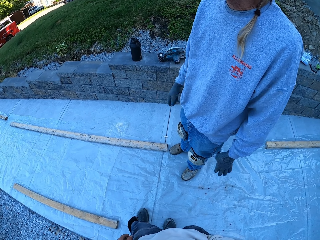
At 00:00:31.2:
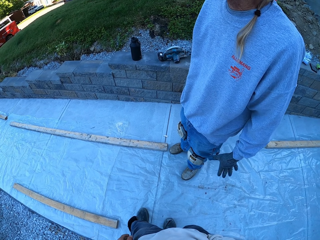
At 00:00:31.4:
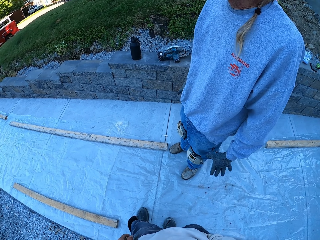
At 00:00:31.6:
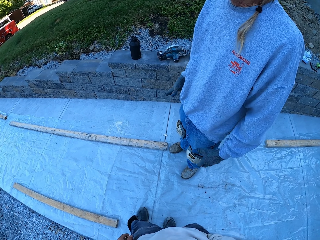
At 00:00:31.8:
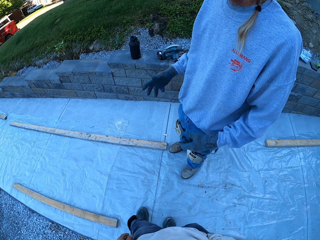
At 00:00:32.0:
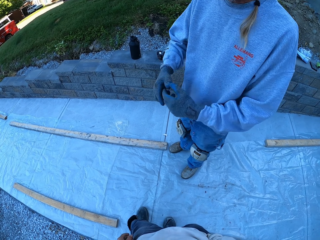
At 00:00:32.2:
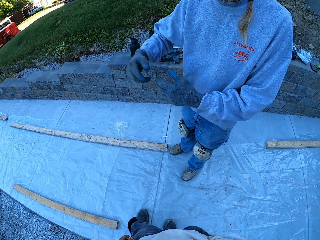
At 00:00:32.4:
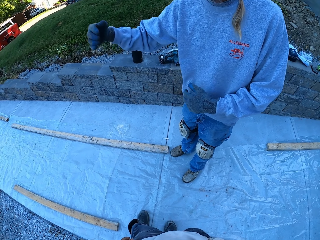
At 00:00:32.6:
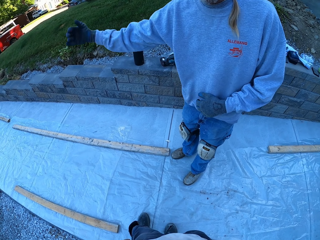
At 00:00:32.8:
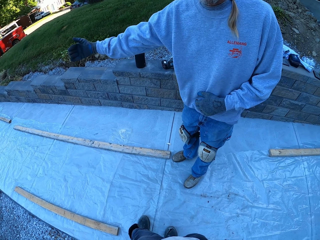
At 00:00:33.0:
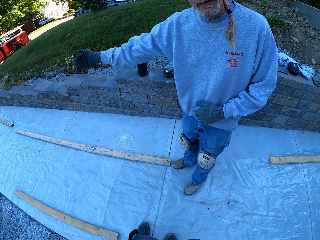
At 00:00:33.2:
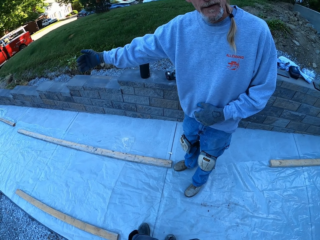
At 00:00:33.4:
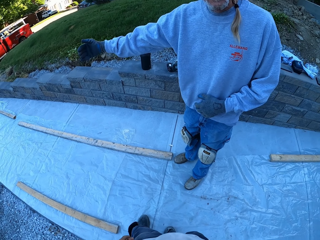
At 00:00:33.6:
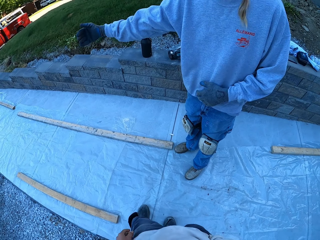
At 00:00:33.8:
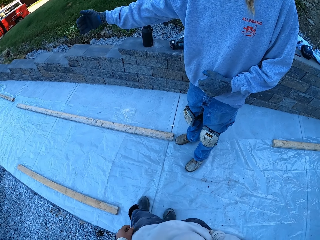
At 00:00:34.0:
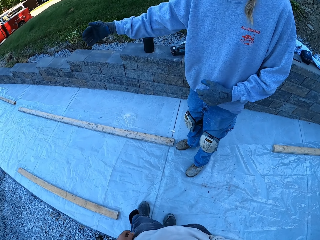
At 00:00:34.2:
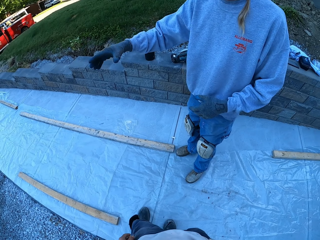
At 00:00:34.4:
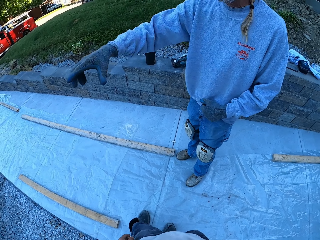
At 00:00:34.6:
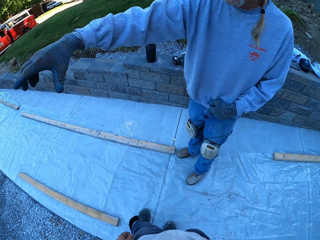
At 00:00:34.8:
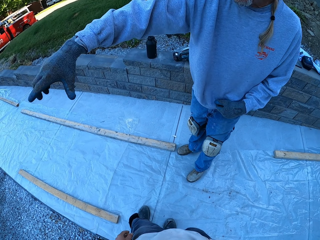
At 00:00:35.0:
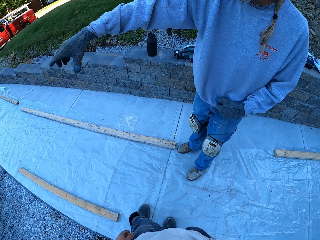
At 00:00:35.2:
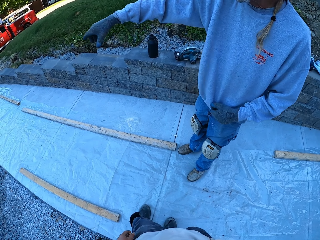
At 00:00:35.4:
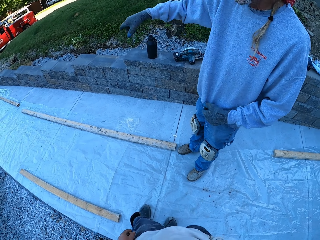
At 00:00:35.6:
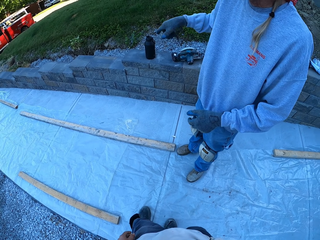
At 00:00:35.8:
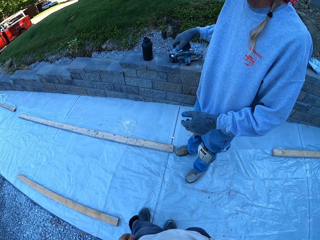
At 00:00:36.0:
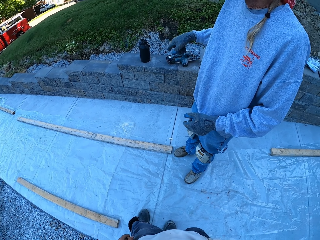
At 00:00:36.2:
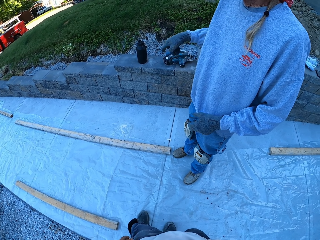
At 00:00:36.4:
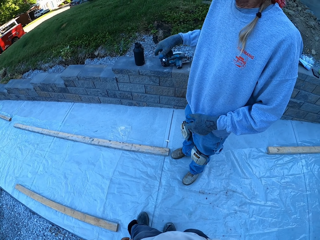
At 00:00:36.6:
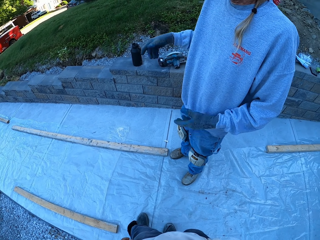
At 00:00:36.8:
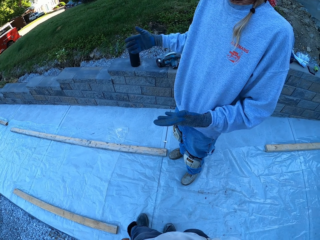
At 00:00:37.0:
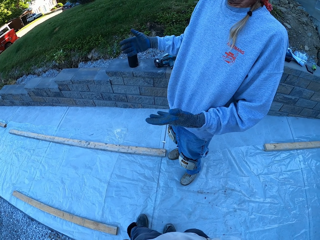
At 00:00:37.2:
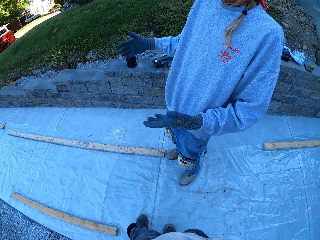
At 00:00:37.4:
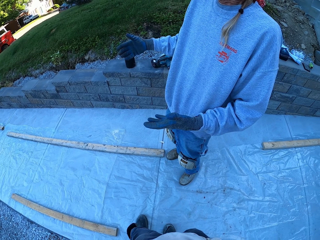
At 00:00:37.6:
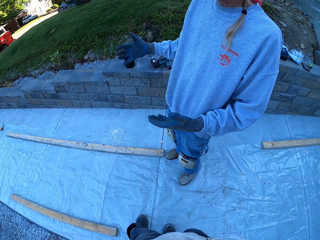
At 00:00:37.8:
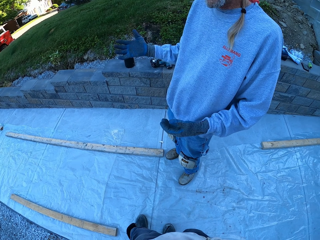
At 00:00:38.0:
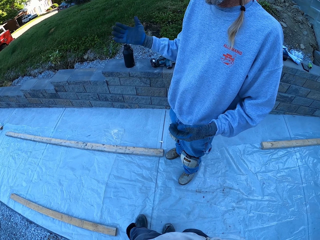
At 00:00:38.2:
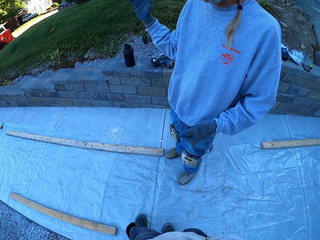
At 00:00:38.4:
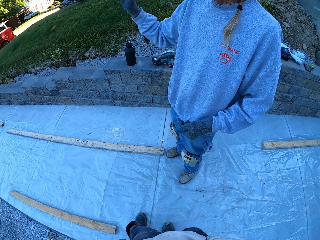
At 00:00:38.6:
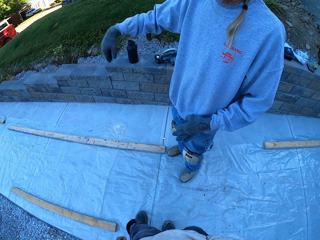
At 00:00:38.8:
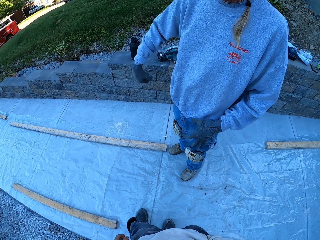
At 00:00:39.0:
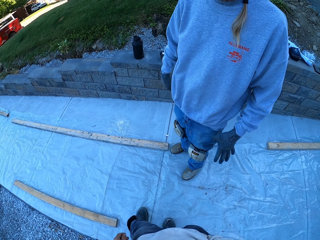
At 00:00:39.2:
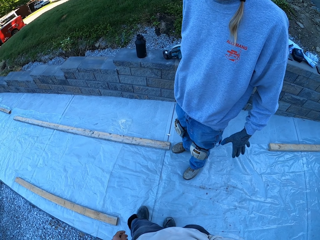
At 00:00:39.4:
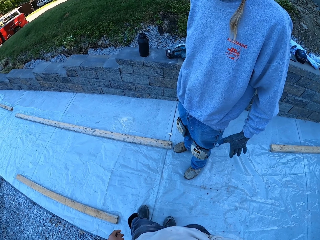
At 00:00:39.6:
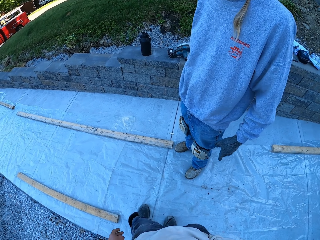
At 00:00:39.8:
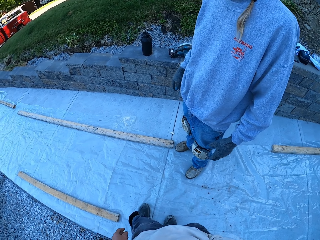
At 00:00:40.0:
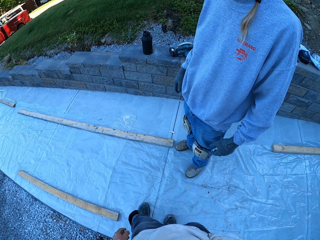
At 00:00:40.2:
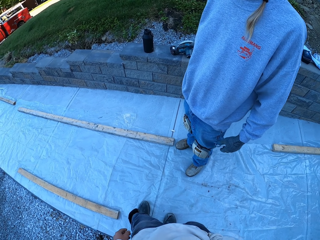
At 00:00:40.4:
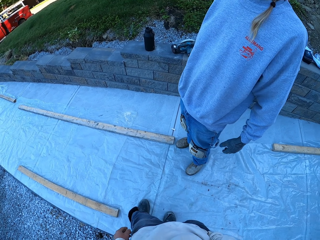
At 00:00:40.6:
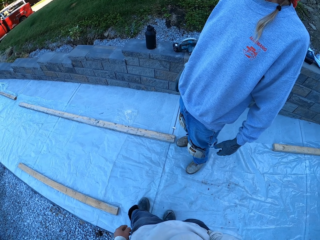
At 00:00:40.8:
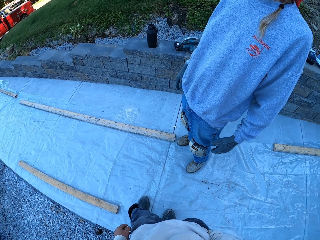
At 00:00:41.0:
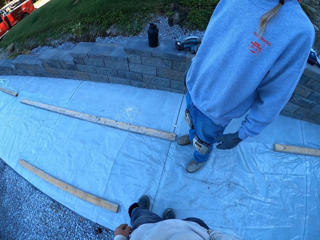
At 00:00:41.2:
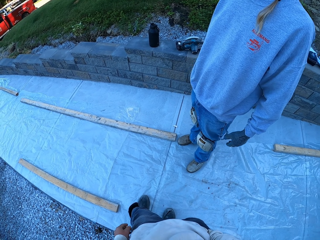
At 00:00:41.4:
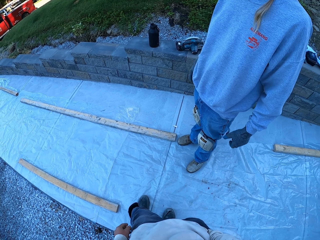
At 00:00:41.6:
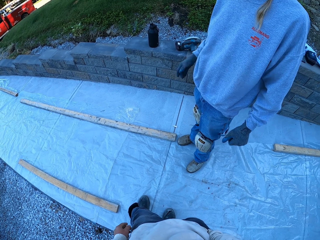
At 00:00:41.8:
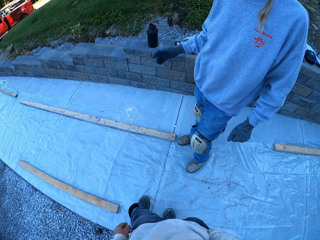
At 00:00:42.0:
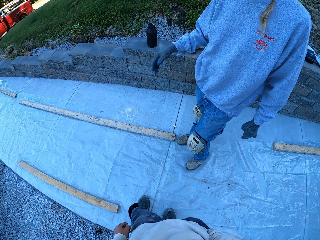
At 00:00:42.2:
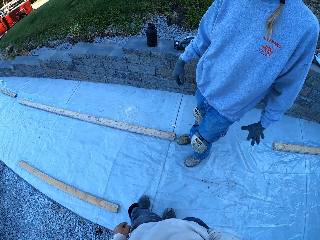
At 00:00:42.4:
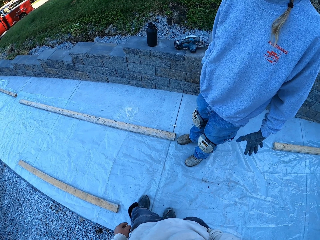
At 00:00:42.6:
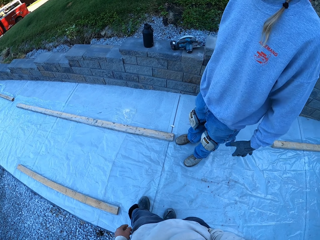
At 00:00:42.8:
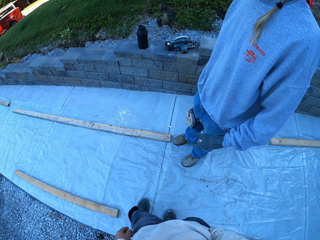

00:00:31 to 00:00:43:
A man explains using hands.

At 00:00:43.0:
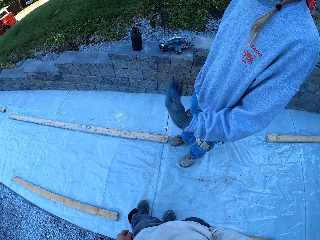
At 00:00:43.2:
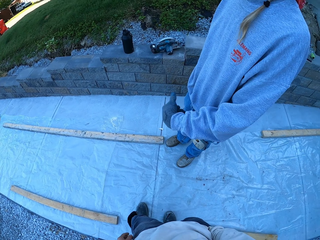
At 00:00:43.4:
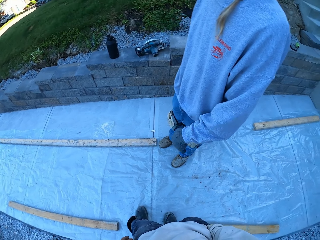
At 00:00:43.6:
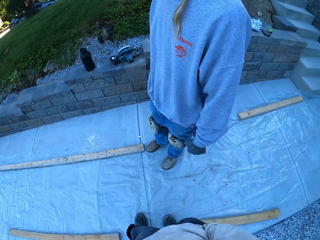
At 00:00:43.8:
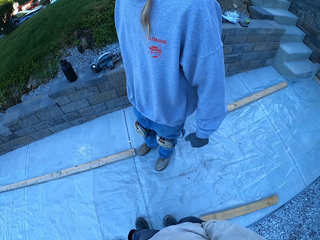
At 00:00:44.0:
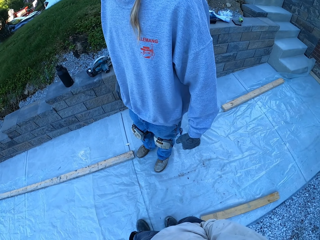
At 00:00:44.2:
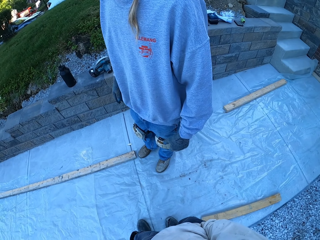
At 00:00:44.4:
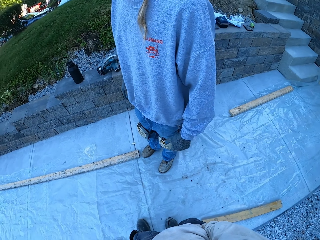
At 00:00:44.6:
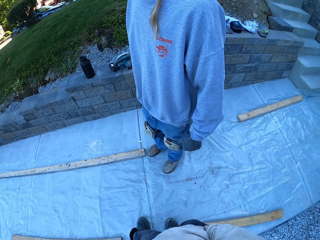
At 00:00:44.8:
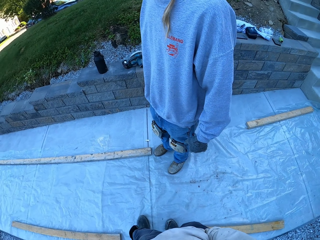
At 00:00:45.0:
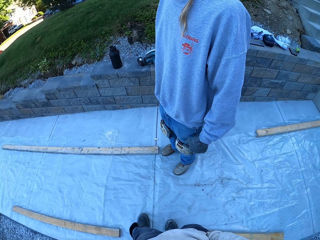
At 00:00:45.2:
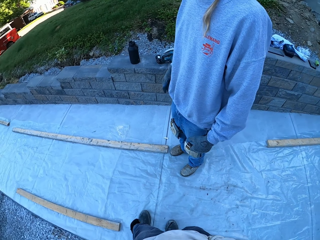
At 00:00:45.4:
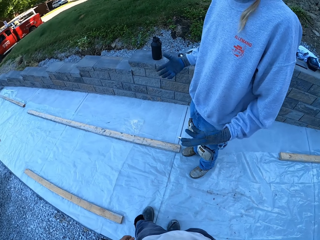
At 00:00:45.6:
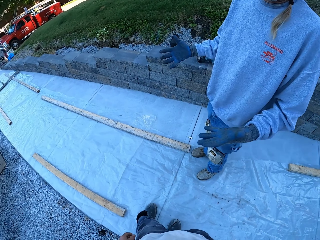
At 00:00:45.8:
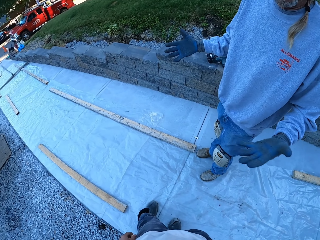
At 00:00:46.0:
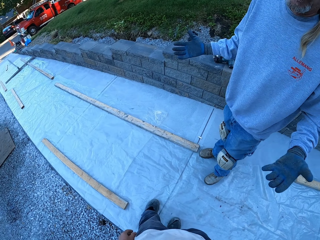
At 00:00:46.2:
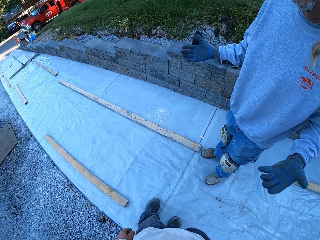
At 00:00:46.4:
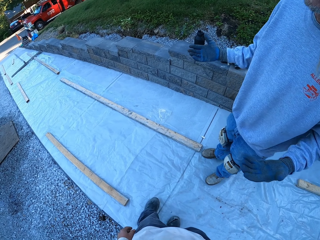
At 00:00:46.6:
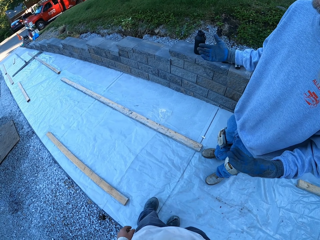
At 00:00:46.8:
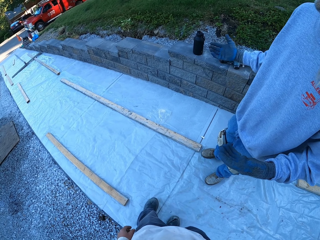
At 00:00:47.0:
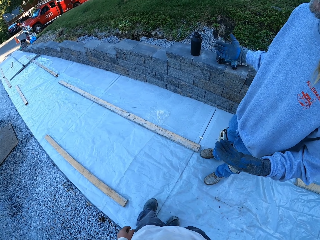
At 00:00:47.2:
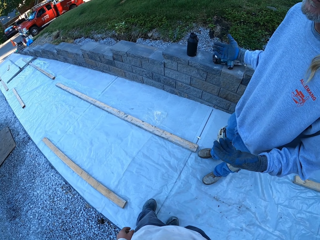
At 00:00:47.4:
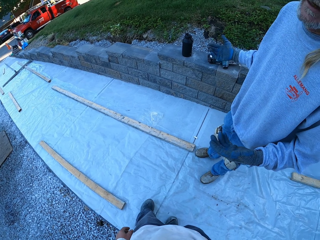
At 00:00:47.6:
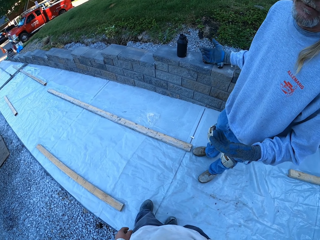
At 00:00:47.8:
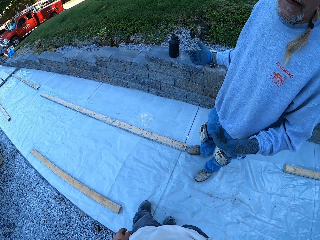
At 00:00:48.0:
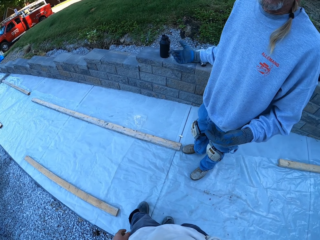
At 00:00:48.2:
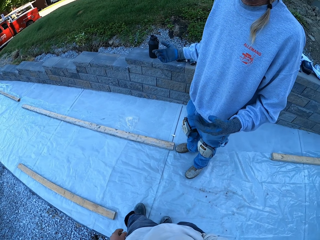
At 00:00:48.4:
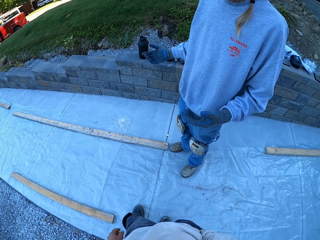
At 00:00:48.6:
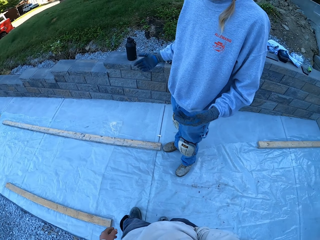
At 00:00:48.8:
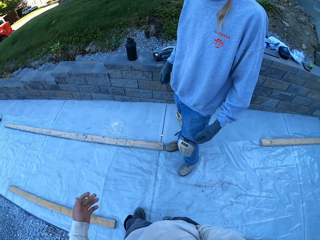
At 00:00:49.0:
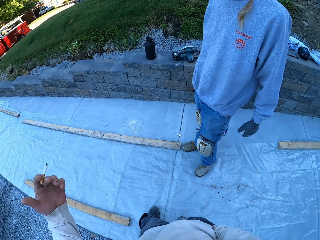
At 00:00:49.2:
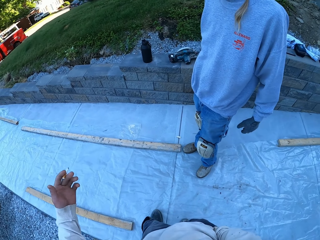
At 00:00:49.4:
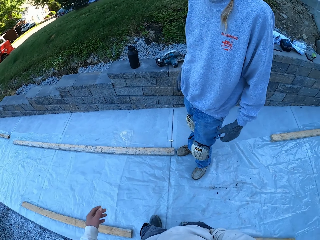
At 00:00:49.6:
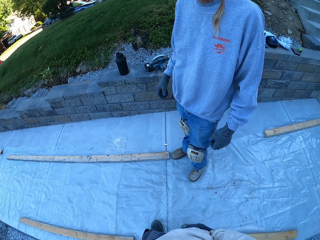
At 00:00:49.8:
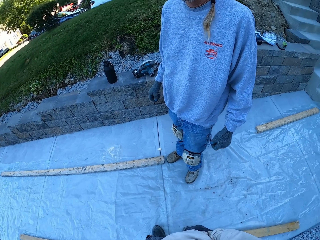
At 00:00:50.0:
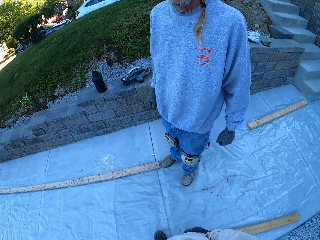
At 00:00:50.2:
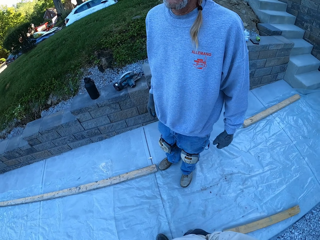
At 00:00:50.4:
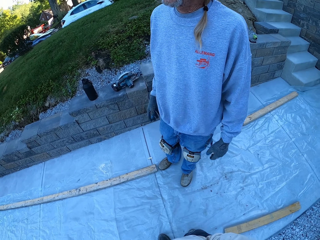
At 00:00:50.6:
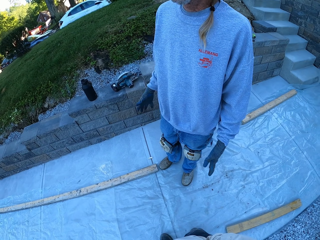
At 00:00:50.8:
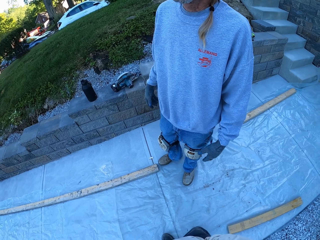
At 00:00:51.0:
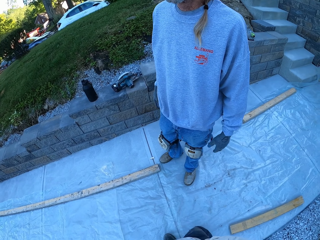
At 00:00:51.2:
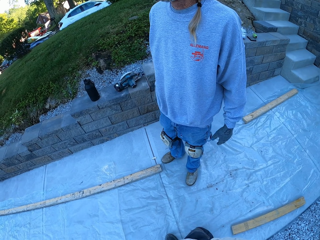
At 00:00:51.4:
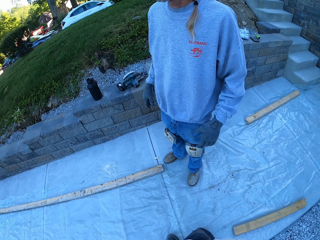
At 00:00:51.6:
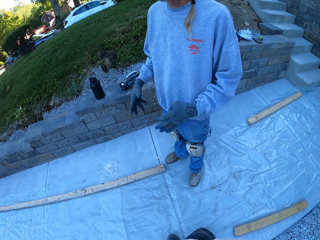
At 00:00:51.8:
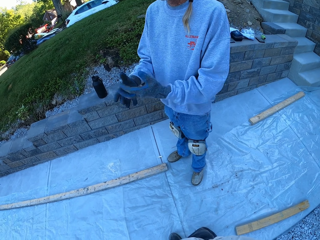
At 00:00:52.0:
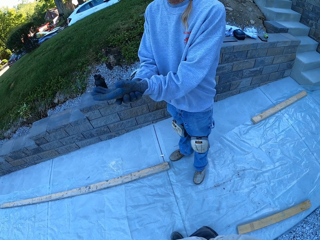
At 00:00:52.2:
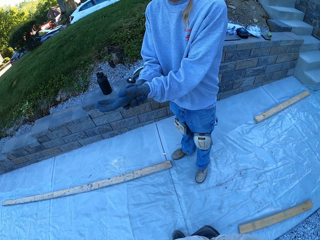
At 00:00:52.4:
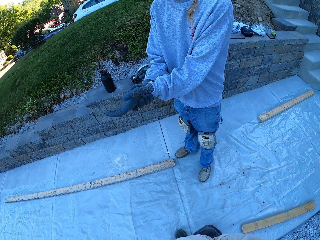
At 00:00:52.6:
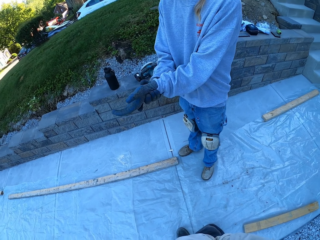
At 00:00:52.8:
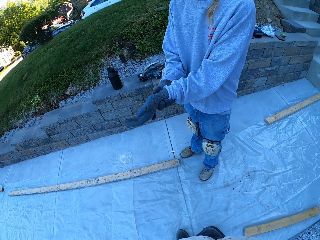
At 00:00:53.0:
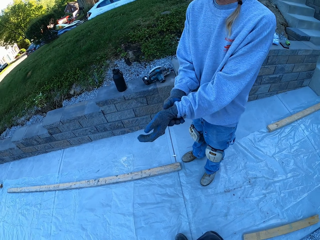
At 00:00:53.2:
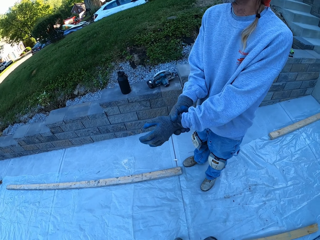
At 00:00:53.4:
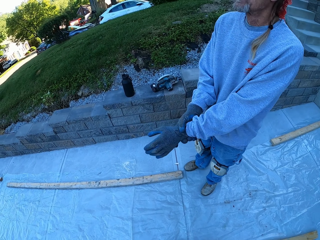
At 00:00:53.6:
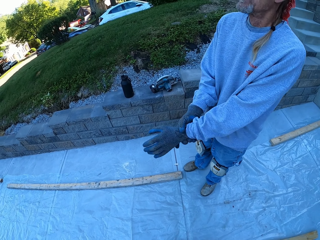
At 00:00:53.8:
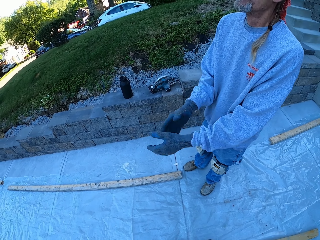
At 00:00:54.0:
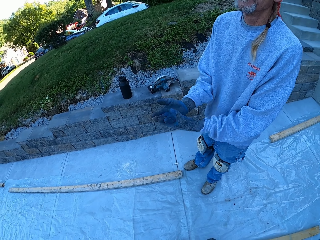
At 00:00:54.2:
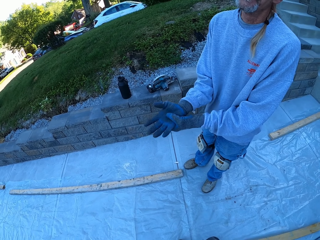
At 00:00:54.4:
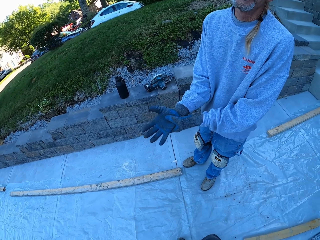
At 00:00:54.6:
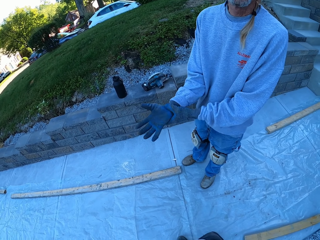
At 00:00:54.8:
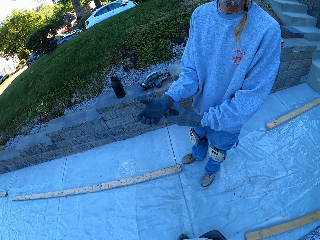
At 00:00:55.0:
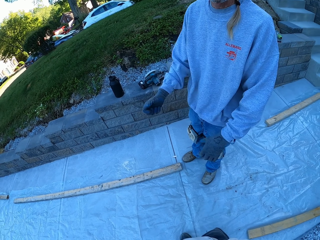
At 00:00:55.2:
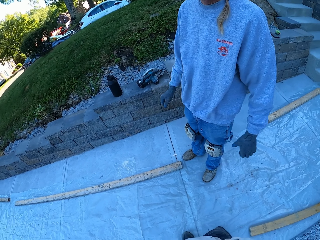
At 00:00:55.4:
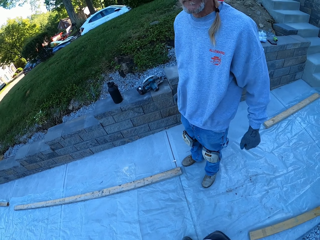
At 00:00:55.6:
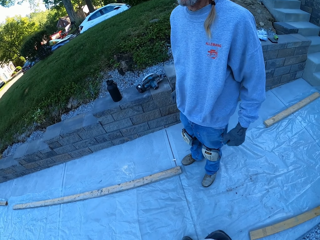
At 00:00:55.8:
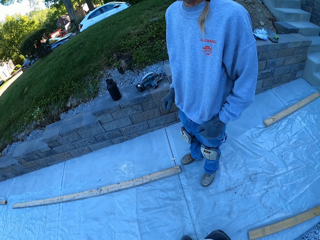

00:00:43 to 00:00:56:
The camera wearer looks around, raises the left hand and talks to a man. The man talks to the camera wearer. The man holds his hand.
